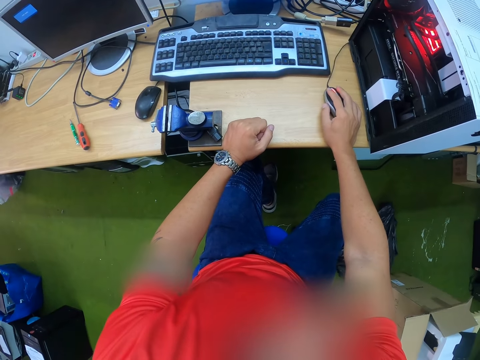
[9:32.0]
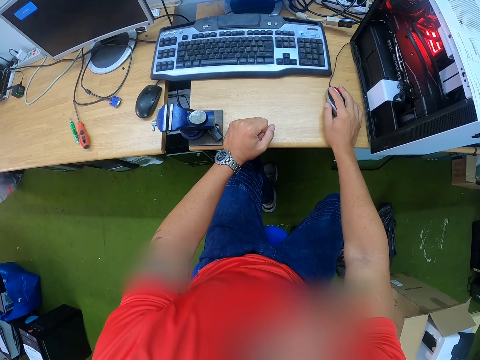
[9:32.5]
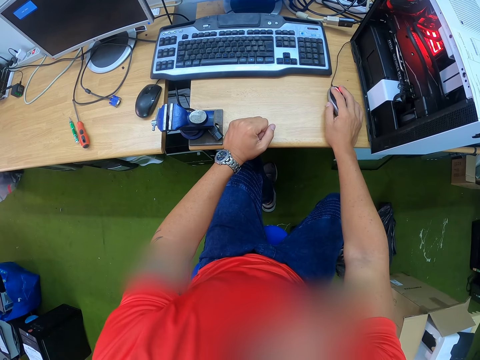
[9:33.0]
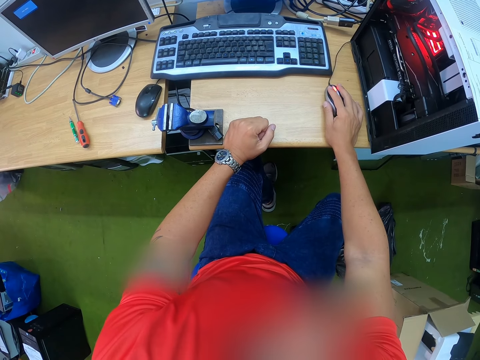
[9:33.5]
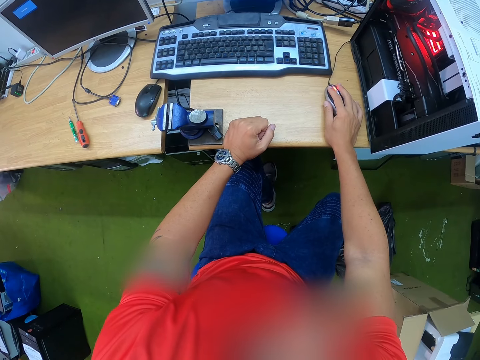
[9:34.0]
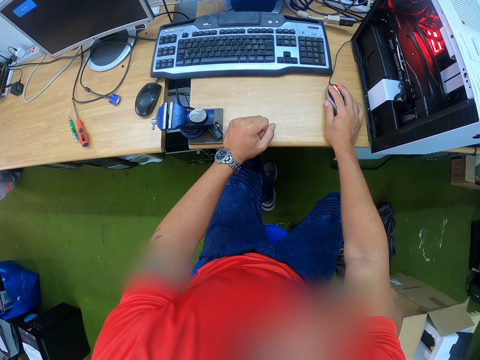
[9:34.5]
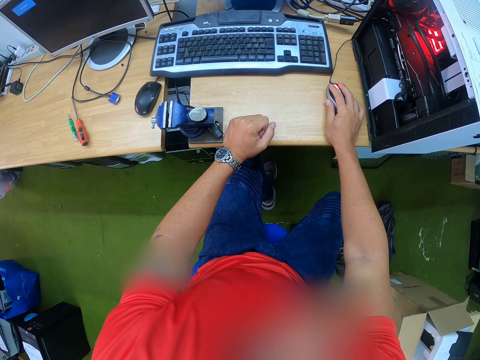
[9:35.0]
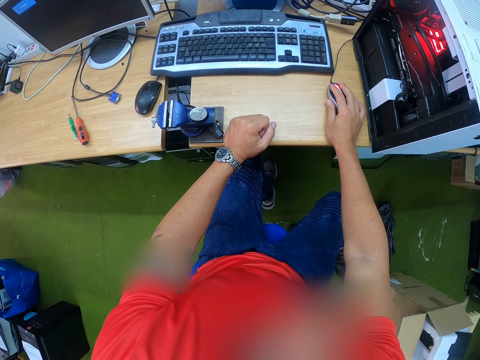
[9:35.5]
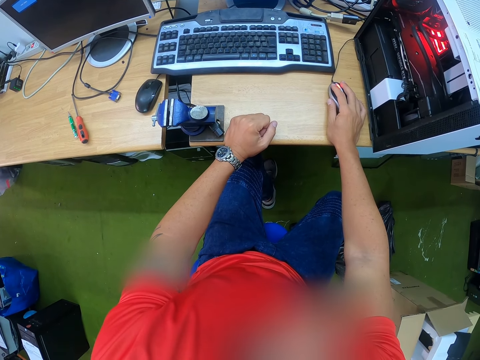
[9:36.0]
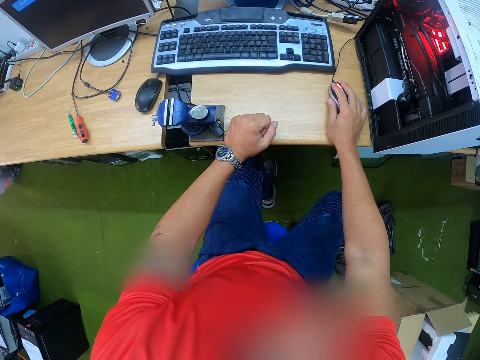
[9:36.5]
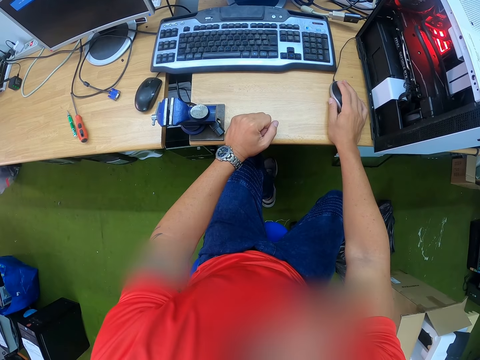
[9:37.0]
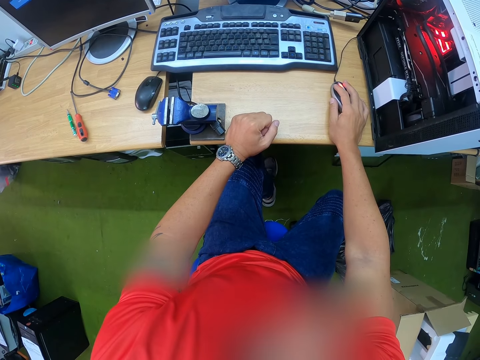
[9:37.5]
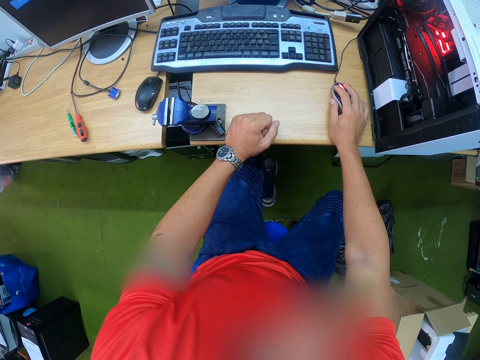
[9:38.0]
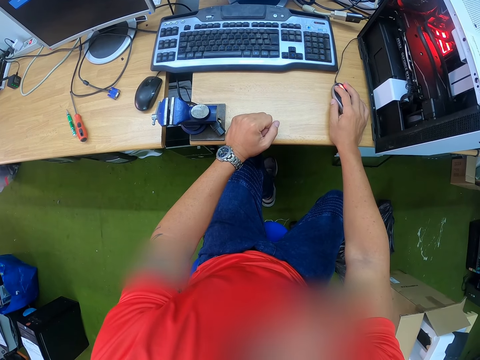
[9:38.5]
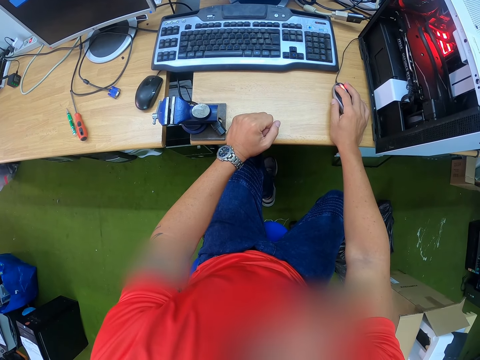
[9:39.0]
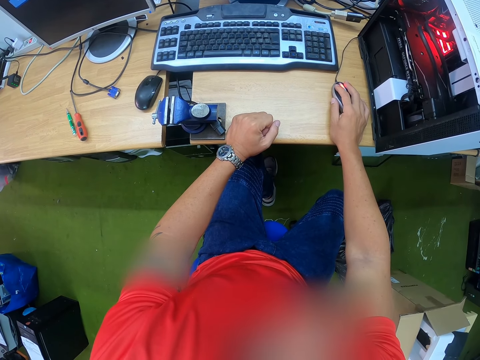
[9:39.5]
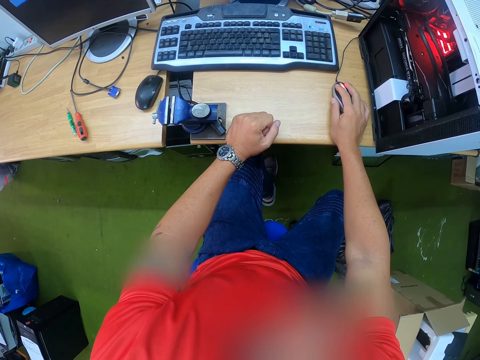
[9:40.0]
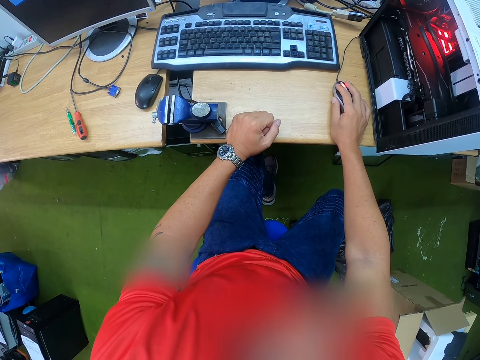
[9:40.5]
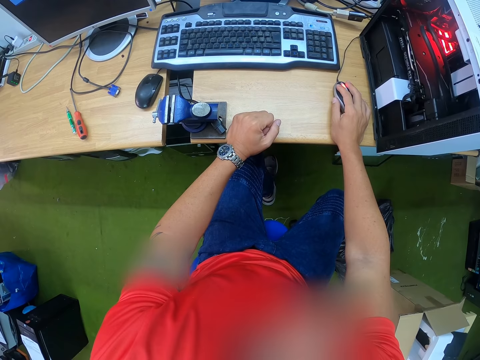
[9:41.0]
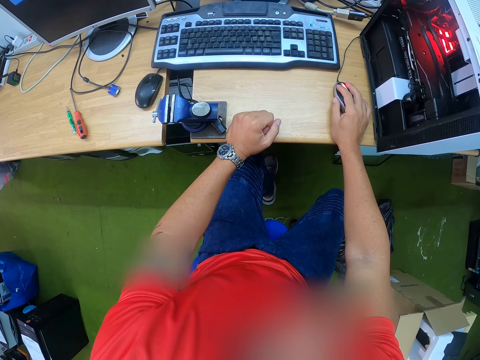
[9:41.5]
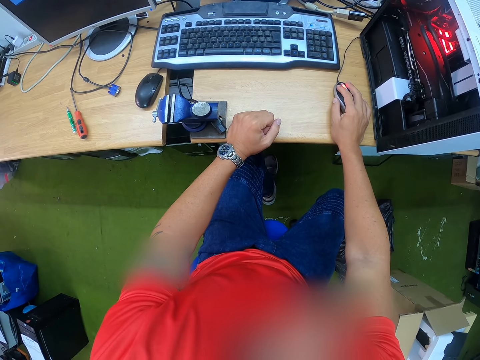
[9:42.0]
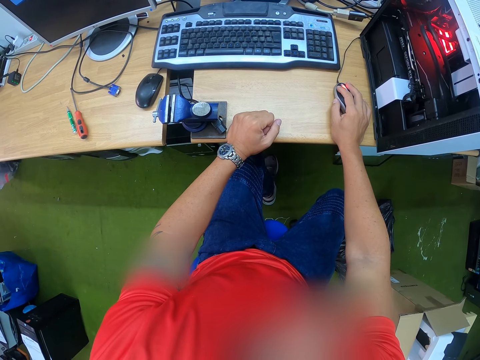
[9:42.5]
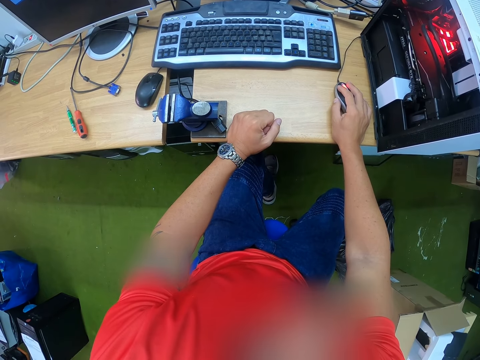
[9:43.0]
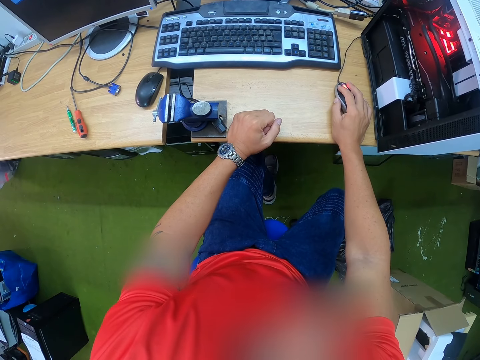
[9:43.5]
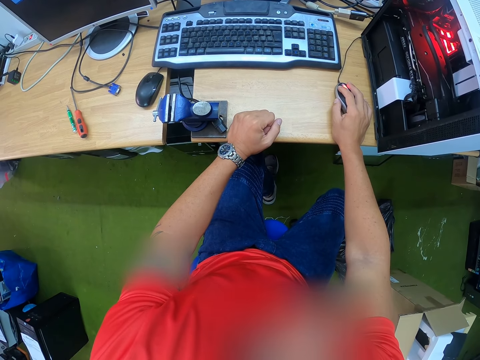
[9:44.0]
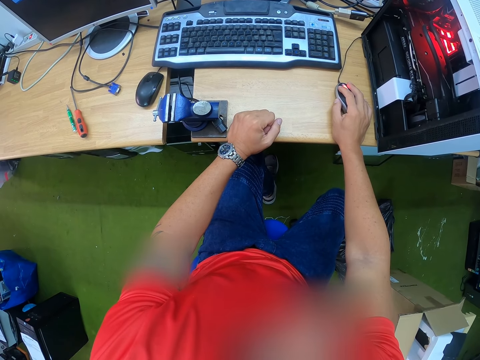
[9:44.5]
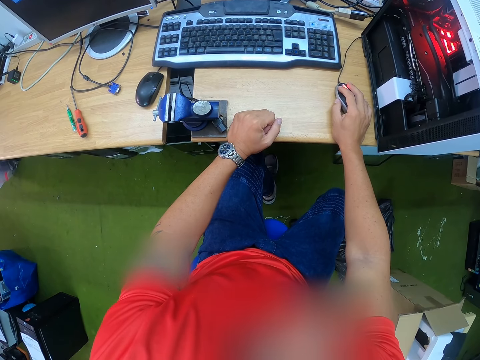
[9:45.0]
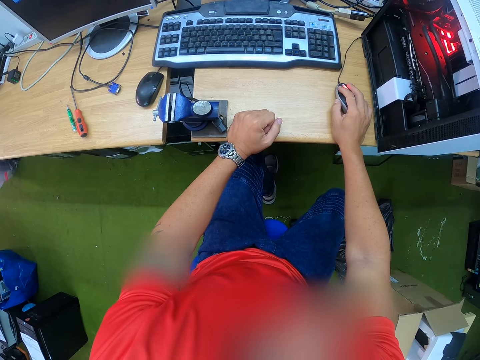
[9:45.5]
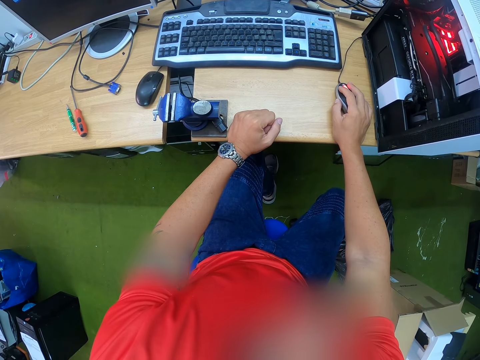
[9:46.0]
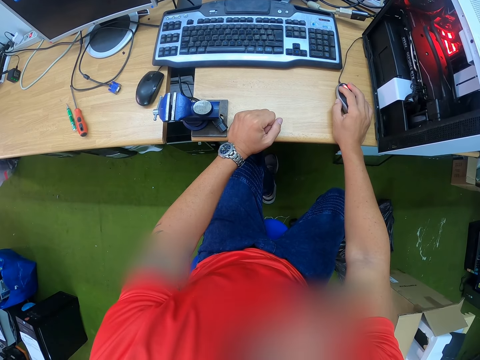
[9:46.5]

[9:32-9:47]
The camera wearer touches the mouse. They look around. They touch the mouse.

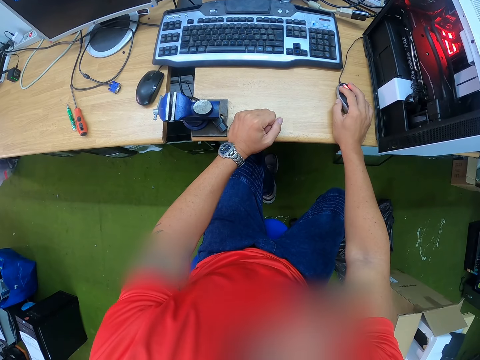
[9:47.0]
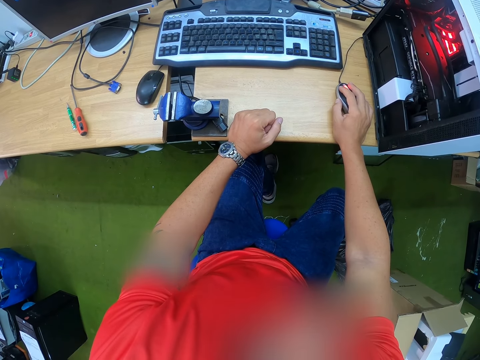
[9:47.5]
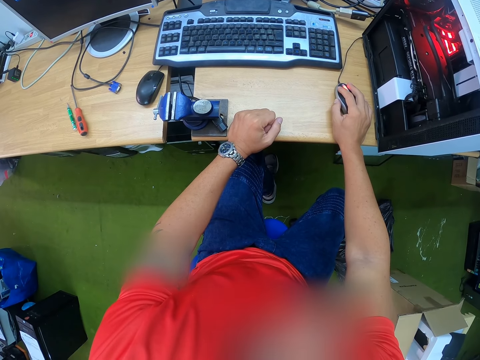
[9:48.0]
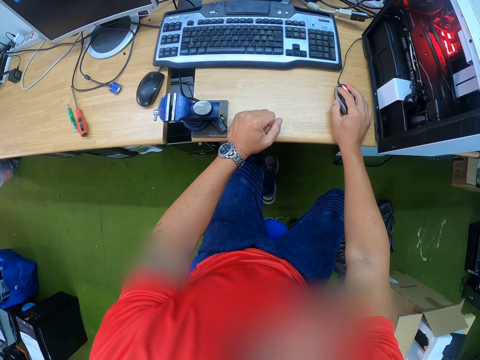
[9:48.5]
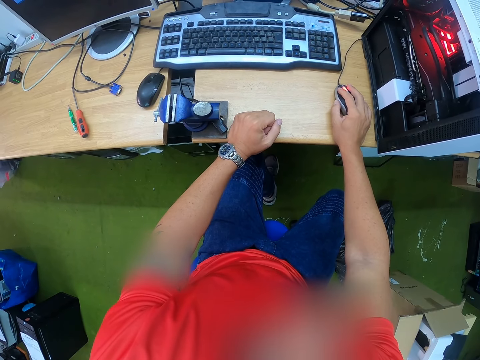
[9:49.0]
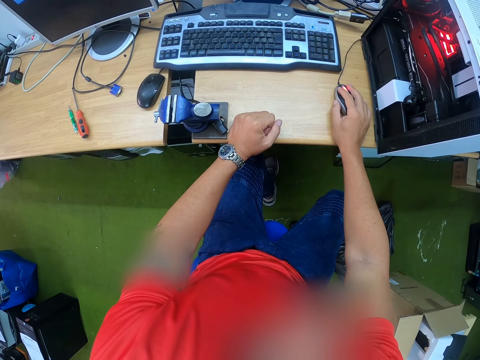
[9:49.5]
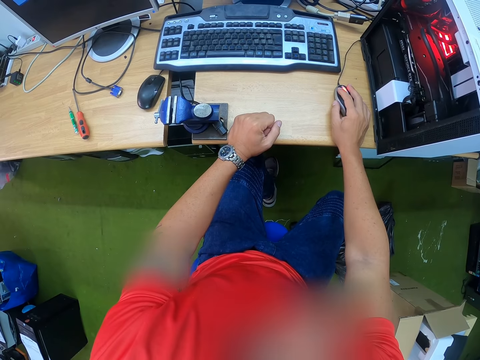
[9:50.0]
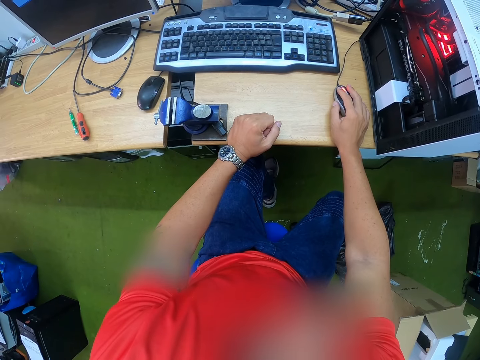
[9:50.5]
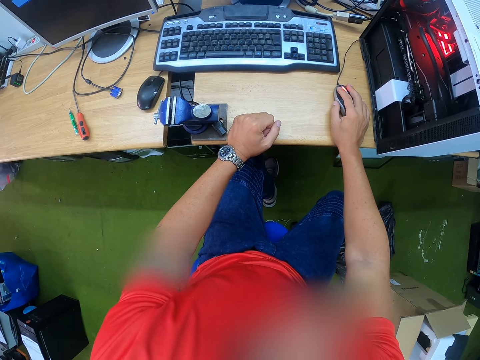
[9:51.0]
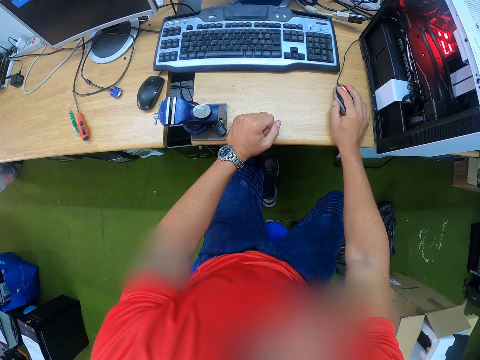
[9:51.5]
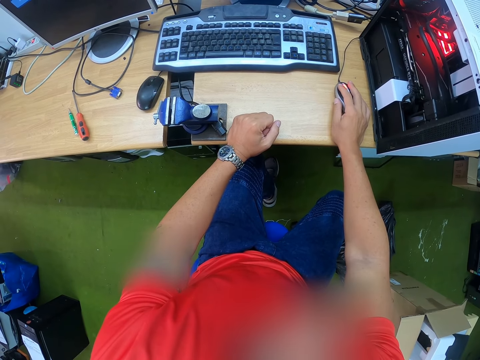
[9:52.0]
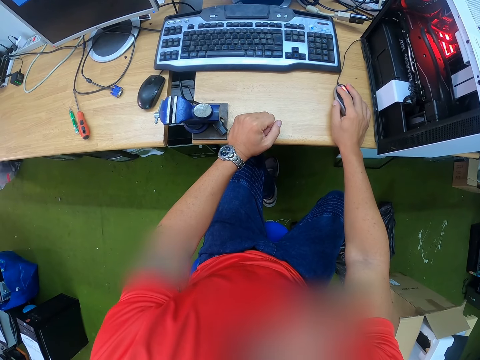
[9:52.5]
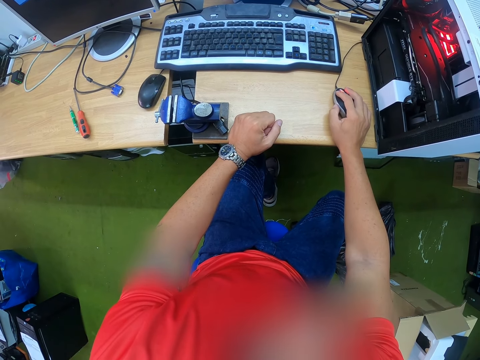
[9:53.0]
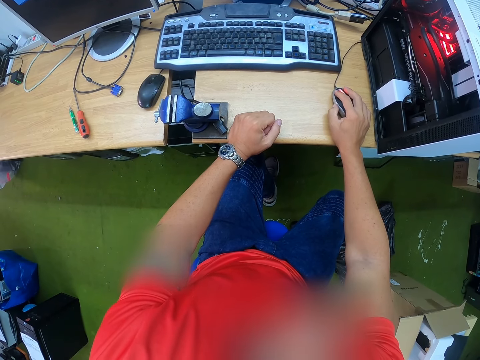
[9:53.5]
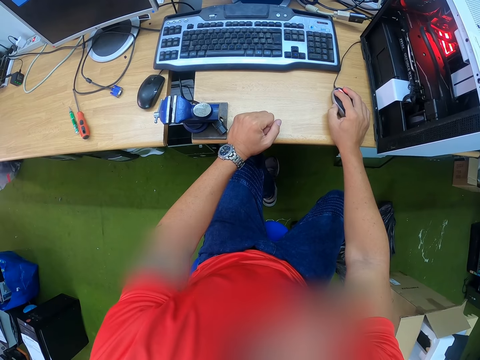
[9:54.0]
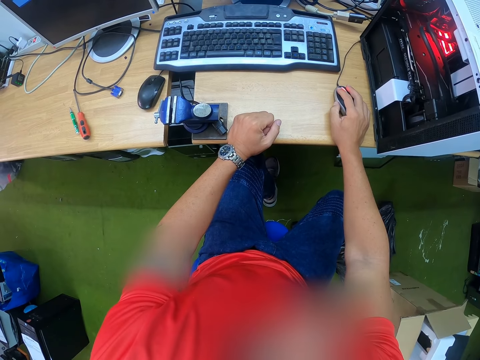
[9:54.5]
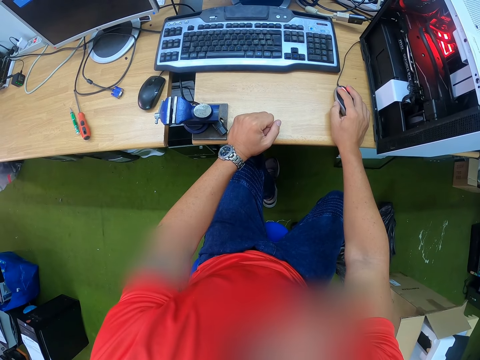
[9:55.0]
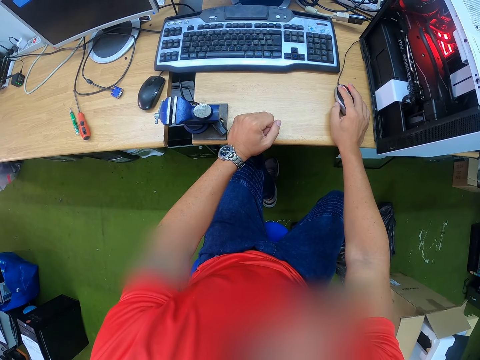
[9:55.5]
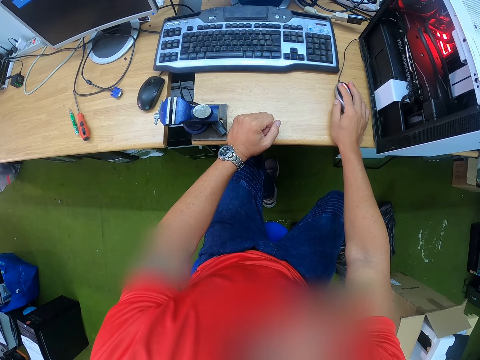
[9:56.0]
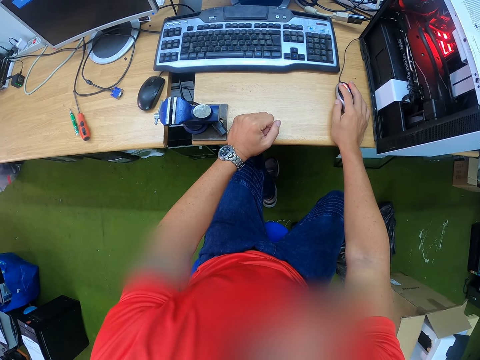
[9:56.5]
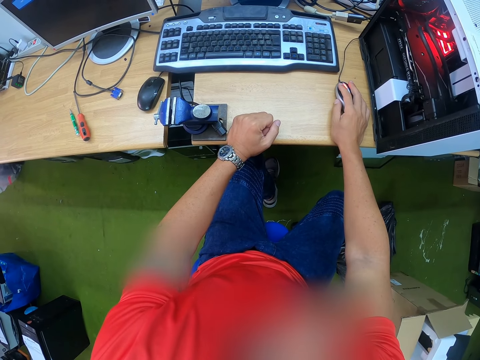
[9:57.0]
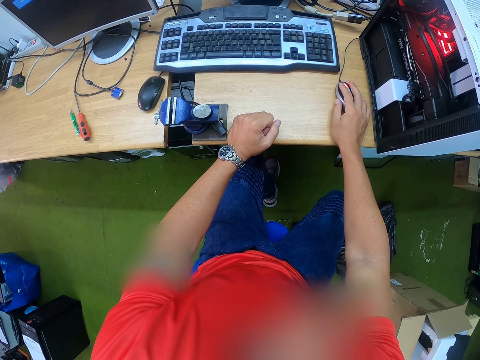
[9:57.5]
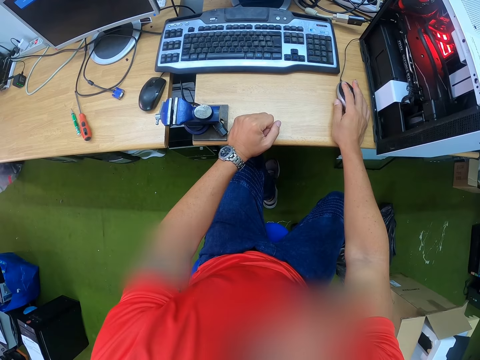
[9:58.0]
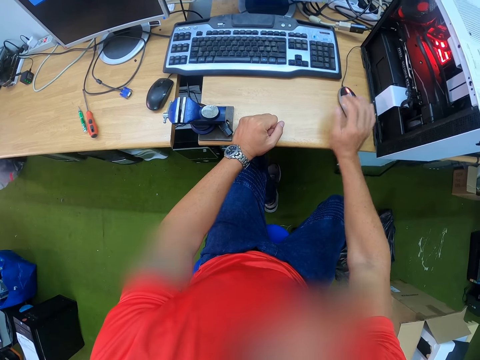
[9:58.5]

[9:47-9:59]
The camera wearer looks around. They touch the mouse.
